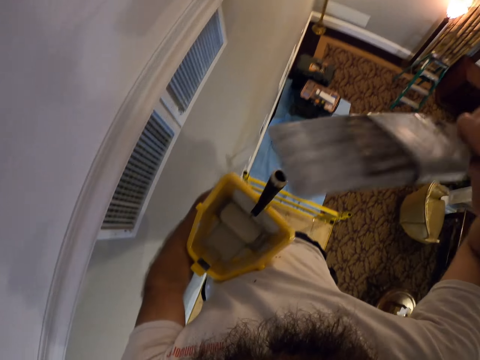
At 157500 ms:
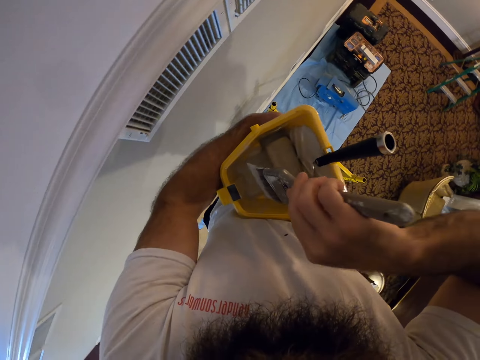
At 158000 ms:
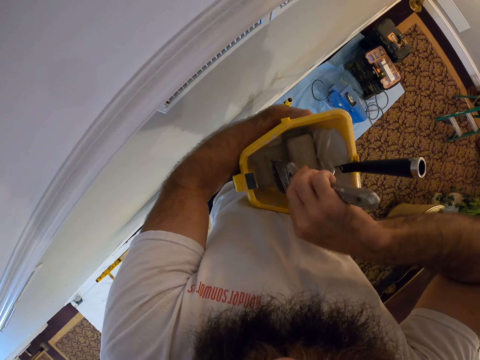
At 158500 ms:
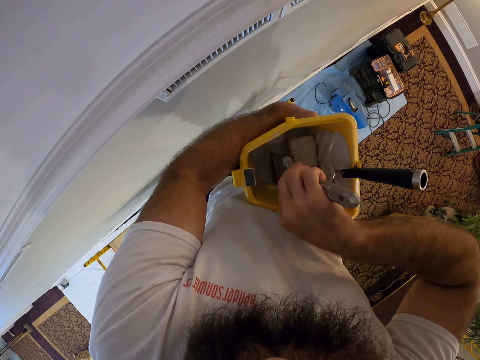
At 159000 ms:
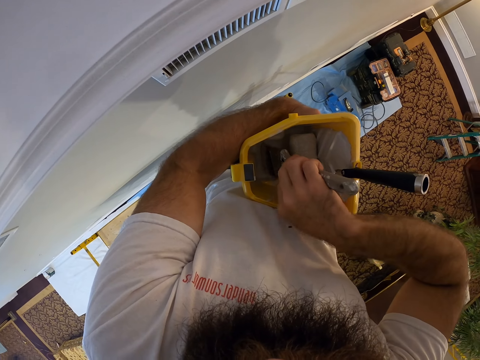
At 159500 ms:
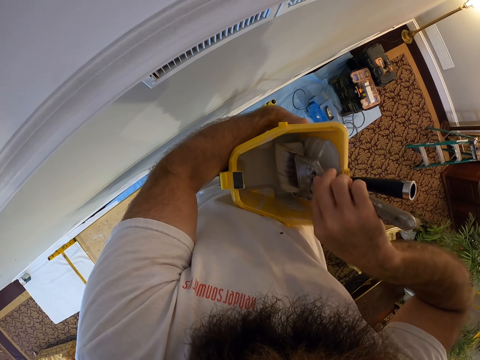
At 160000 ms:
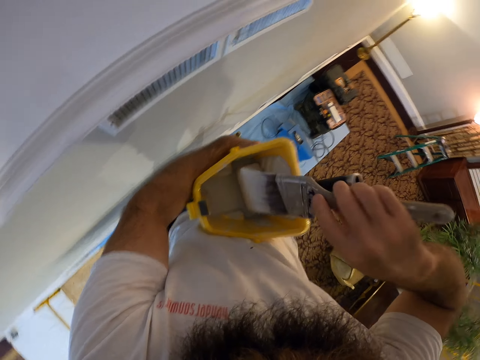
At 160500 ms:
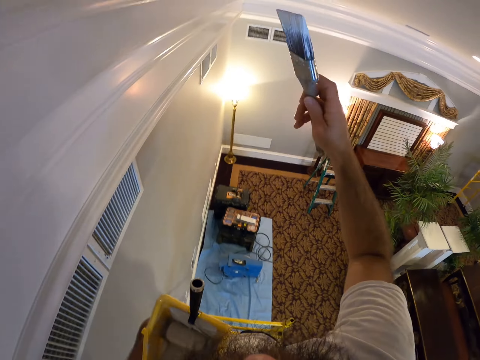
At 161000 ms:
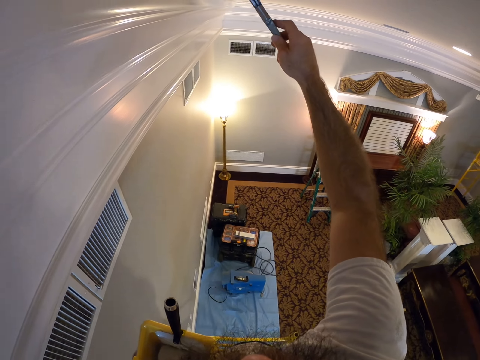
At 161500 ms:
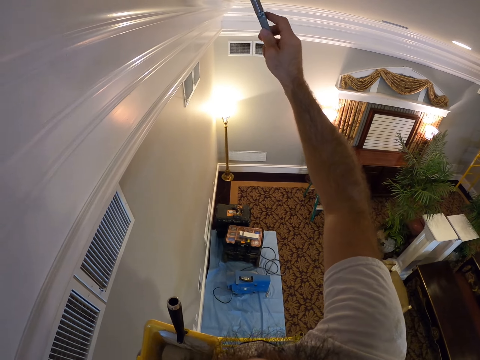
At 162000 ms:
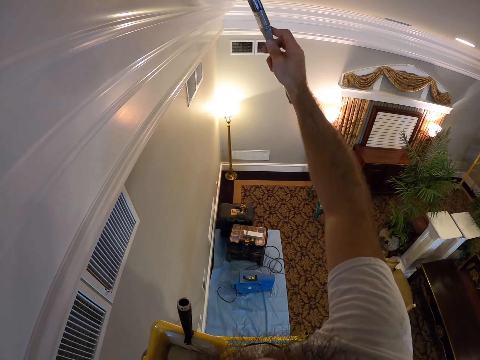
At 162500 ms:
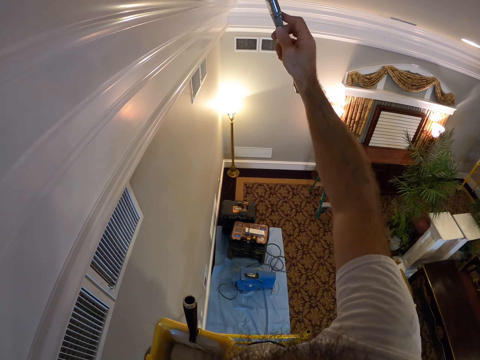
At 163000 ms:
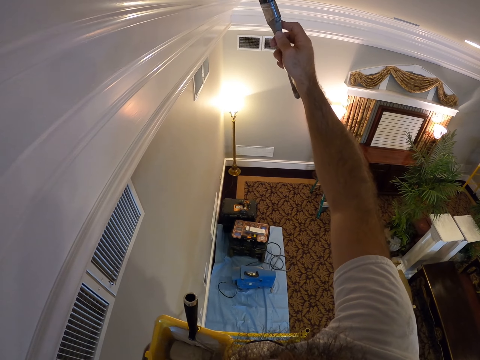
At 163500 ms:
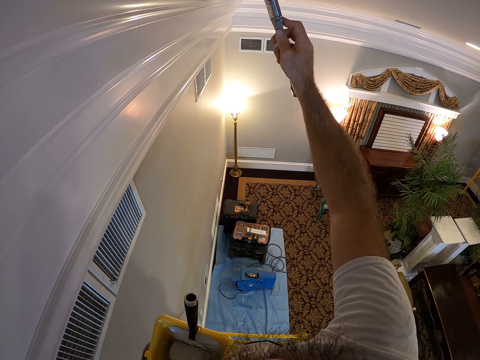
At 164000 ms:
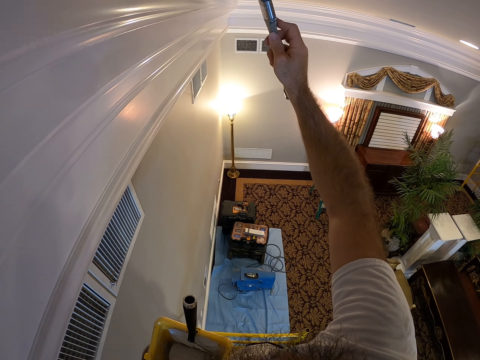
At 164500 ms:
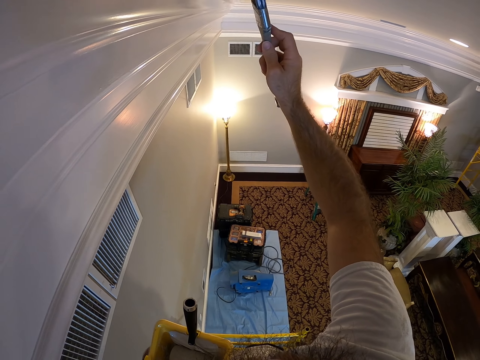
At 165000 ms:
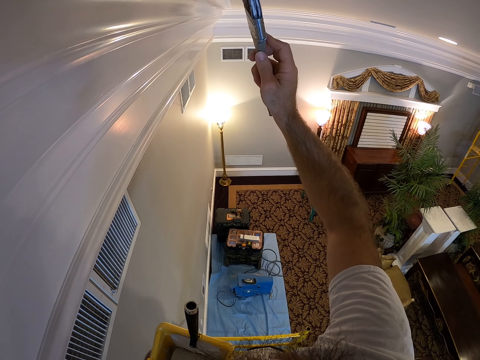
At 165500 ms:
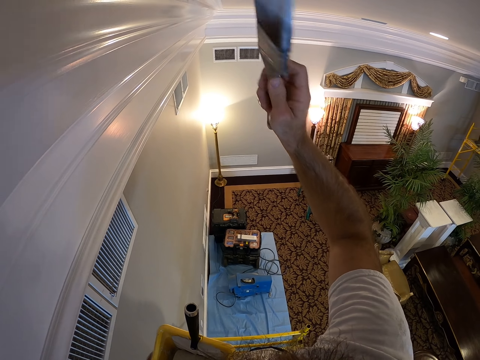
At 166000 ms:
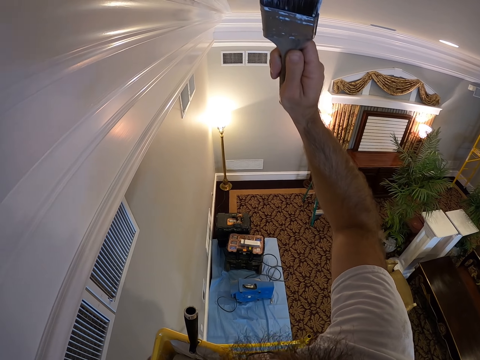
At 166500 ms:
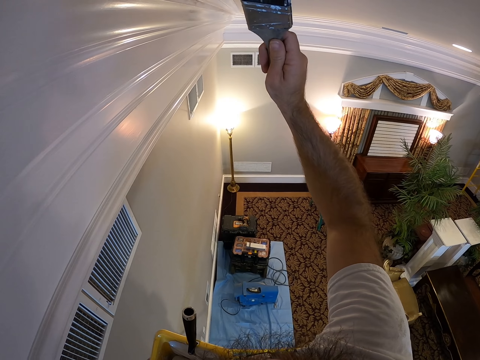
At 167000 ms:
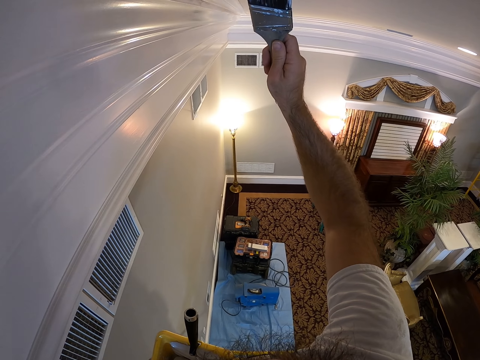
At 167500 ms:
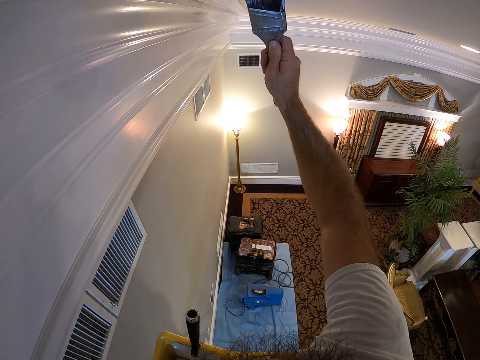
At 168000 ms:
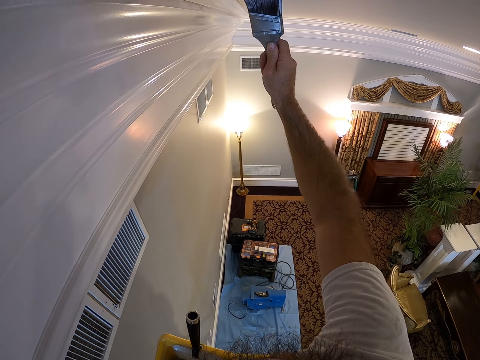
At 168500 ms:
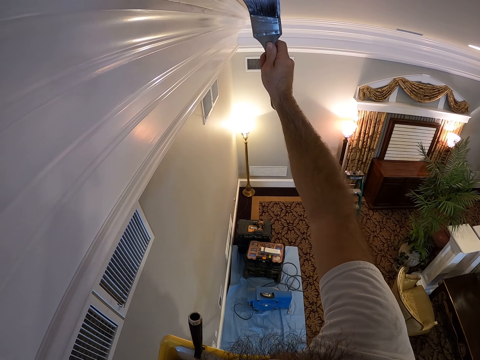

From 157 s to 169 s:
The camera wearer dips the paintbrush in his right hand in the container or tin in his left hand. He slides the paintbrush in his right hand against the paint roller in the container in his left hand. He removes the paintbrush from the tin. He paints the ceiling with the paintbrush in his right hand.

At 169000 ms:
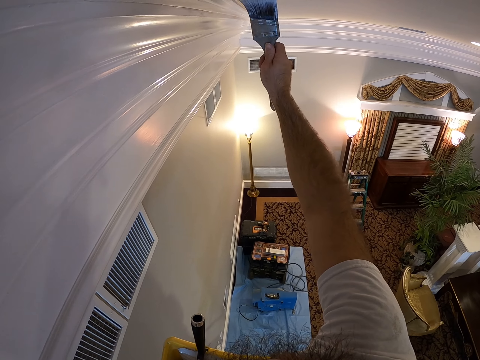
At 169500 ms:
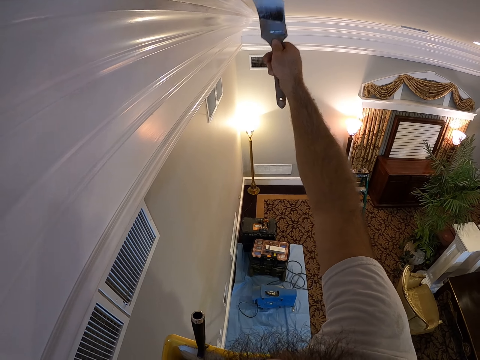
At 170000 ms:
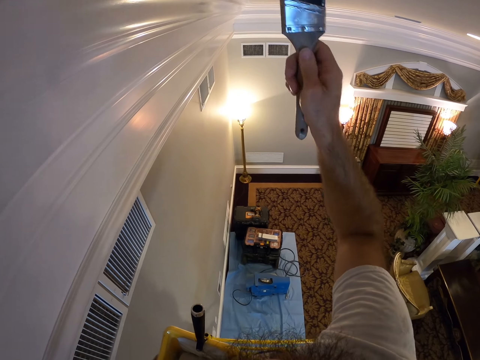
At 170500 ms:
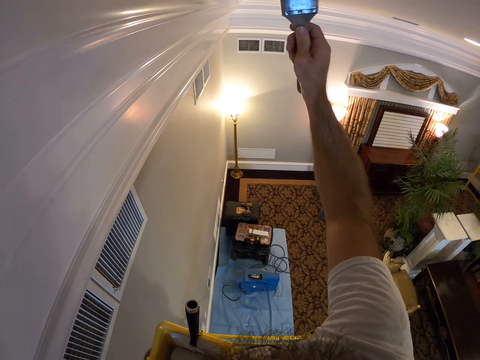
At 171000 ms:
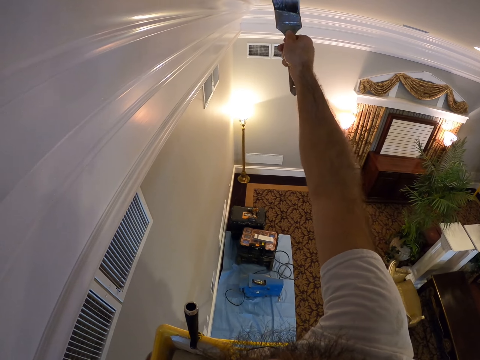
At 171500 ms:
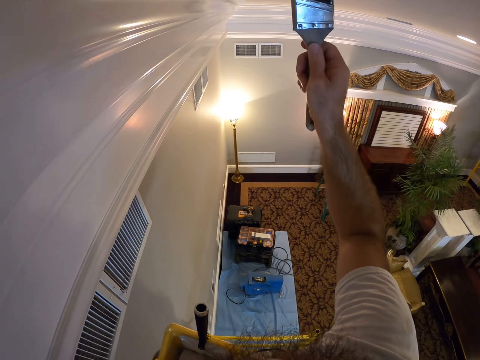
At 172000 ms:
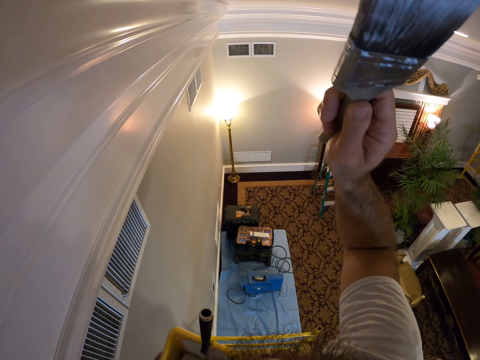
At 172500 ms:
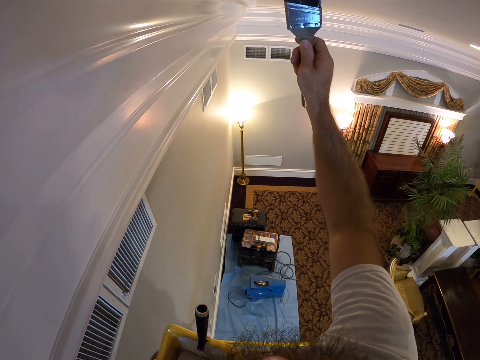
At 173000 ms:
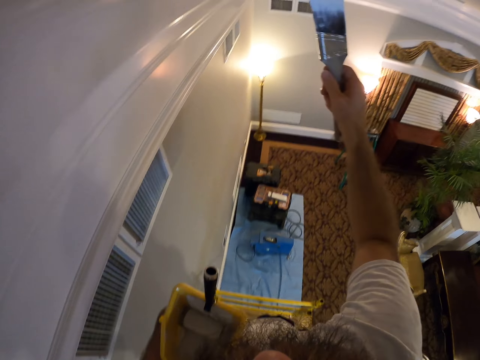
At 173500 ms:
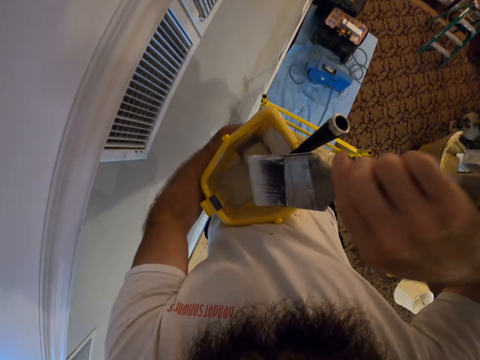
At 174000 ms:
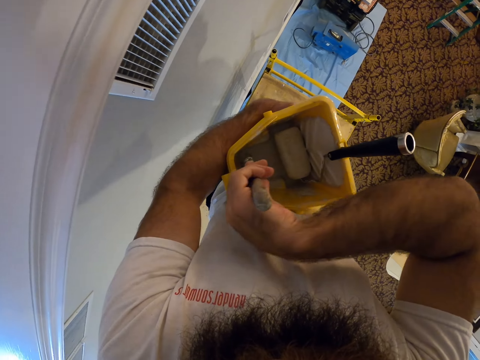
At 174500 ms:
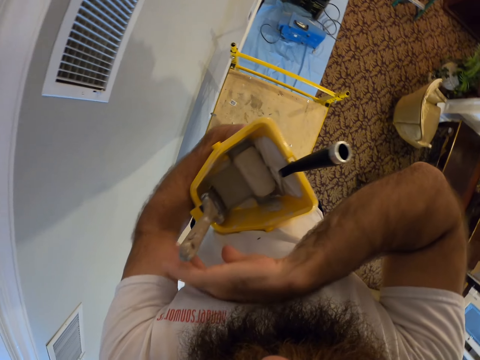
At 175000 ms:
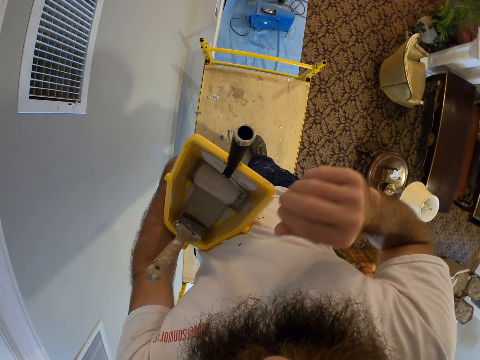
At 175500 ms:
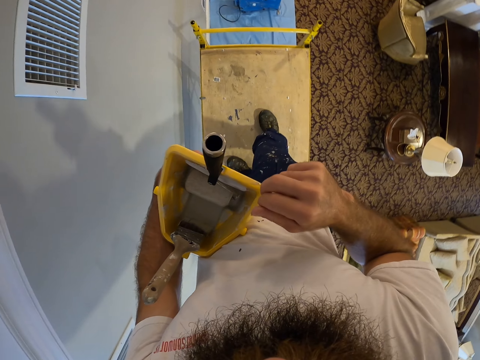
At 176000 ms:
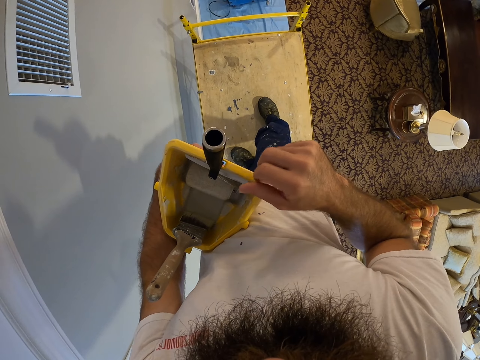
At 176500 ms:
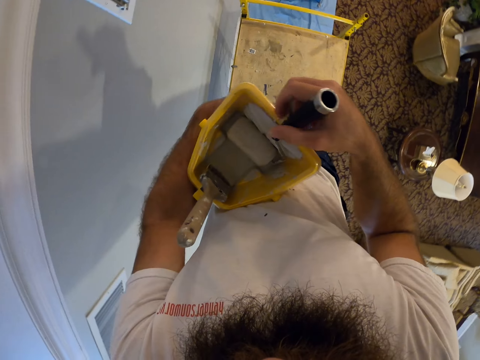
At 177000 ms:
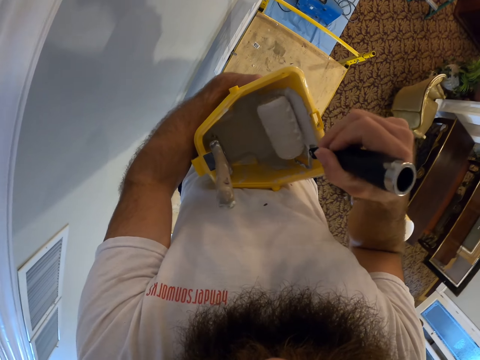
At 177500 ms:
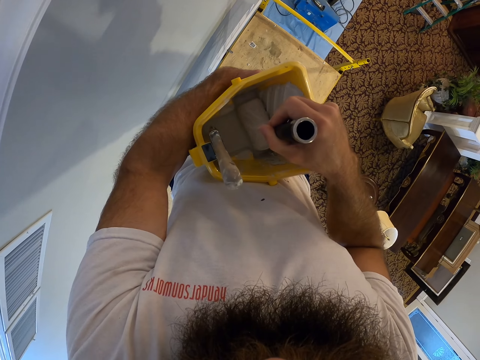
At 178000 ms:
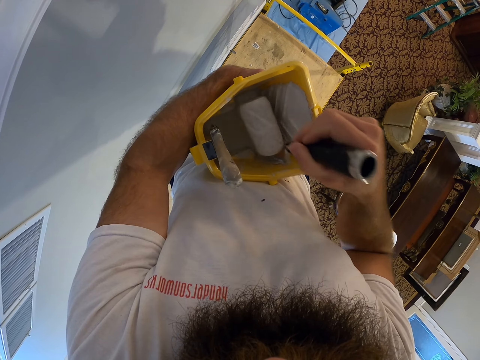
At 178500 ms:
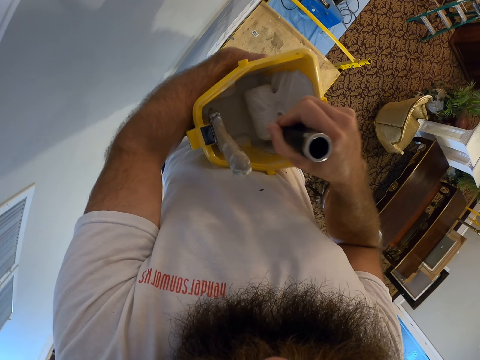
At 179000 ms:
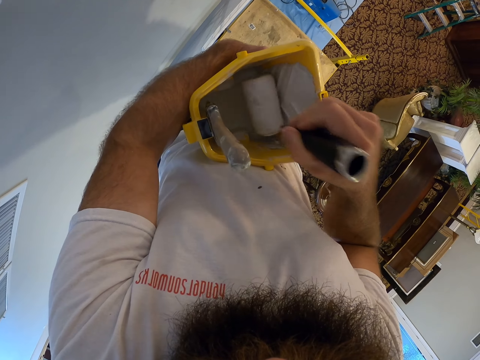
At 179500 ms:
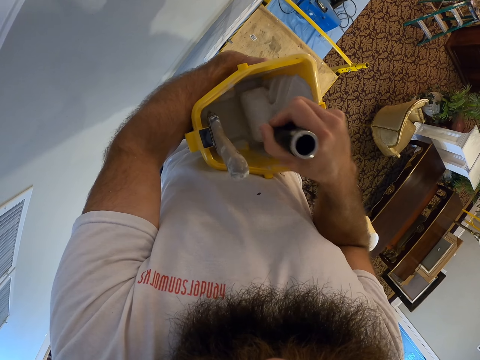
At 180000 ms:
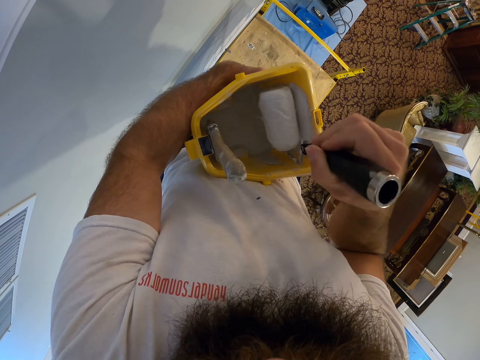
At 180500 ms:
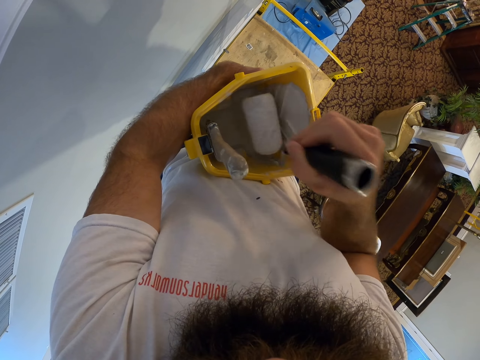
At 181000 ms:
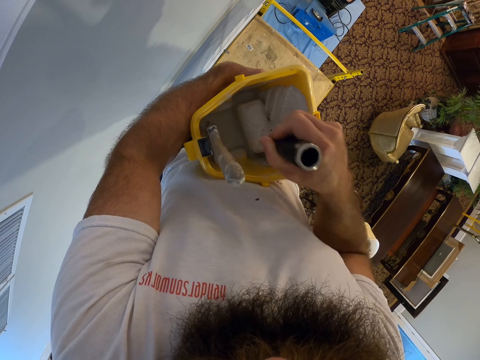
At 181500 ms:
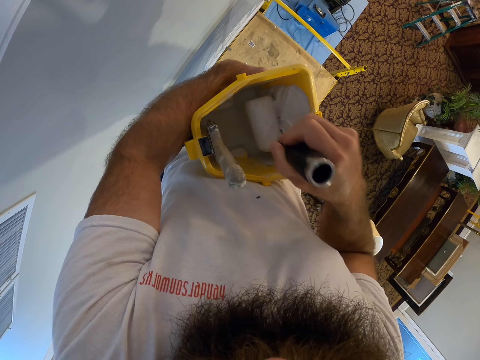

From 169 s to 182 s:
The camera wearer dips the paintbrush in the tin or container. He drops the paintbrush in his right hand in the container in his left hand. He looks at the paintbrush. He rolls the paint roller in his right hand in the container in his left hand. He picks up the paint roller.

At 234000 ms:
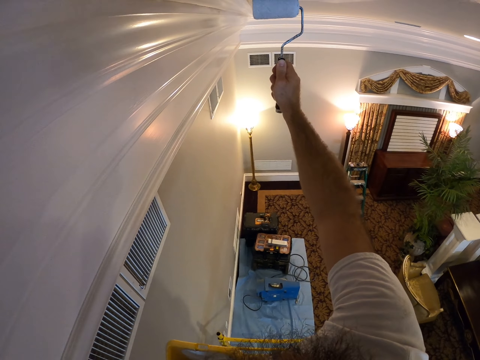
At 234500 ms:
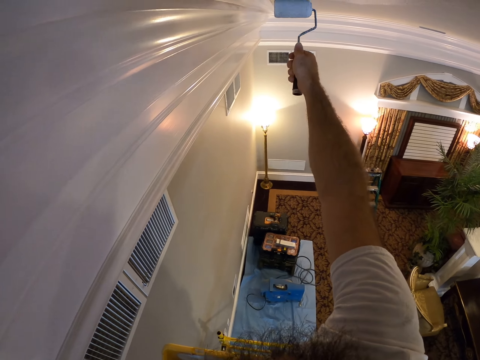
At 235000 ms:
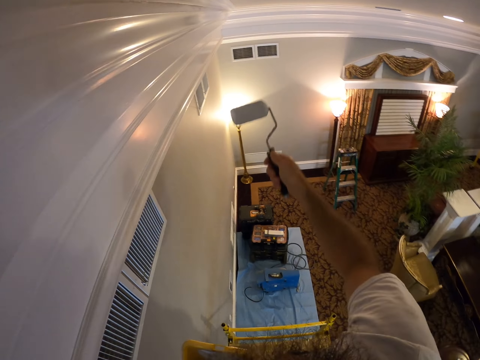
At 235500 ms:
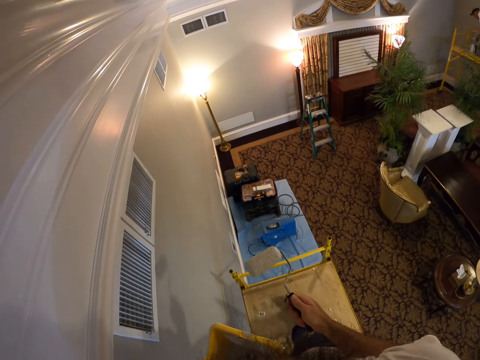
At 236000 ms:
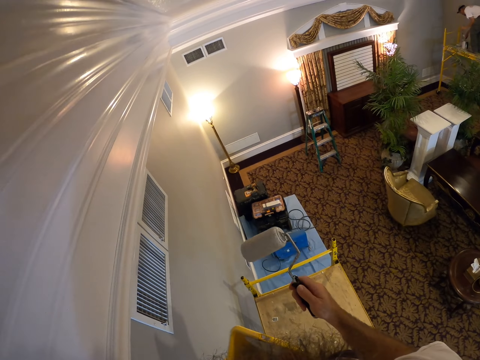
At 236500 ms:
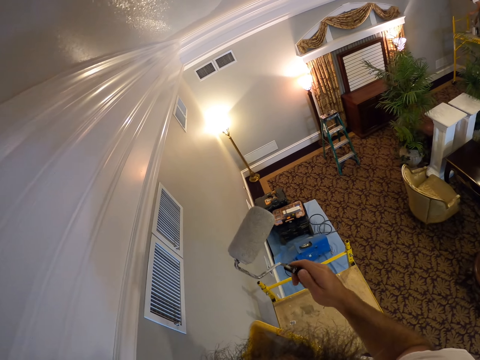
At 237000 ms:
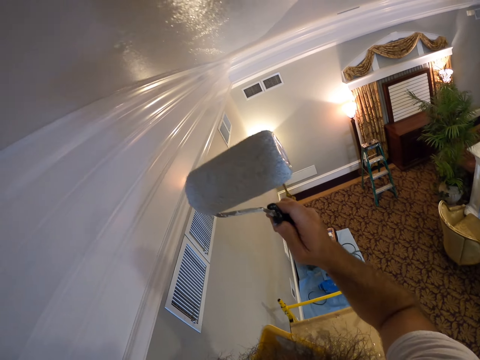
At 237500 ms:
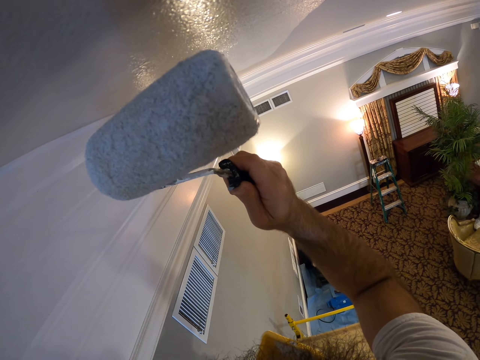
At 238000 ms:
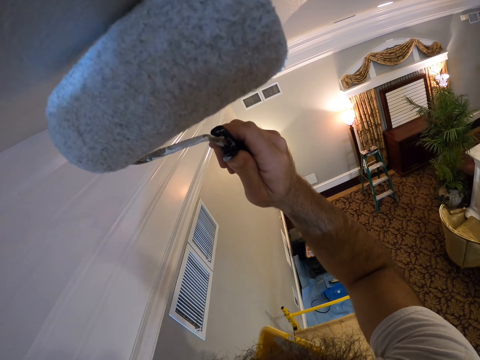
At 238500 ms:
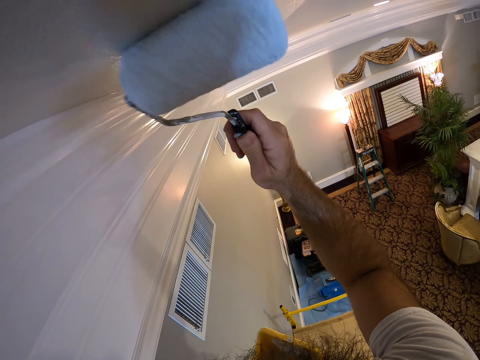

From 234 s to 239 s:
The camera wearer looks around the room. They paint the ceiling.
